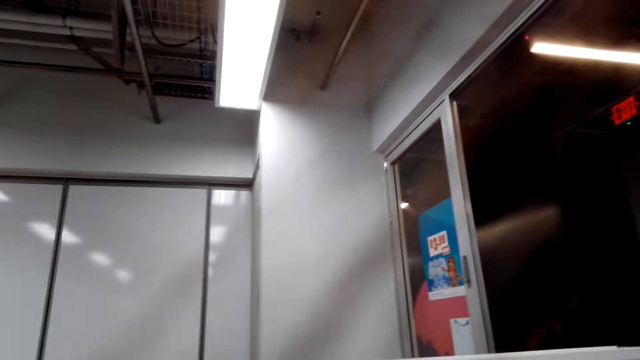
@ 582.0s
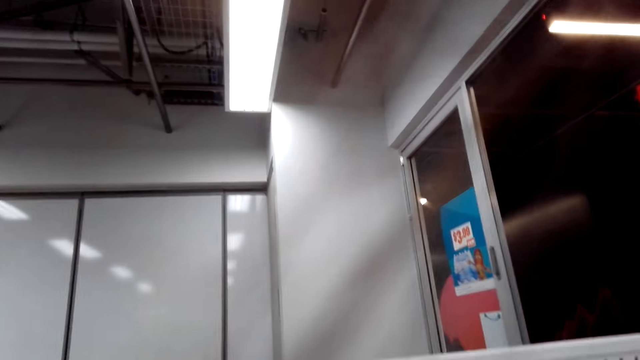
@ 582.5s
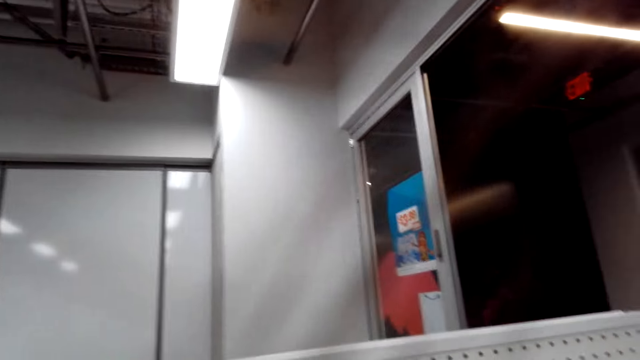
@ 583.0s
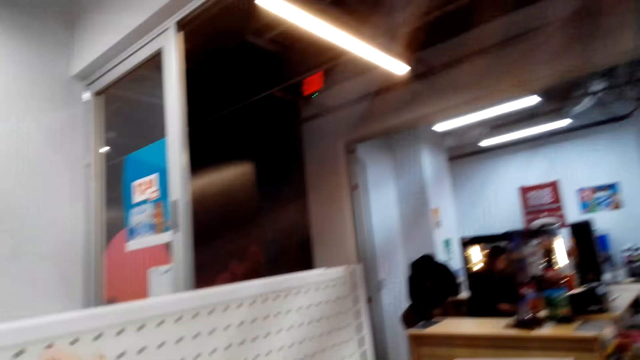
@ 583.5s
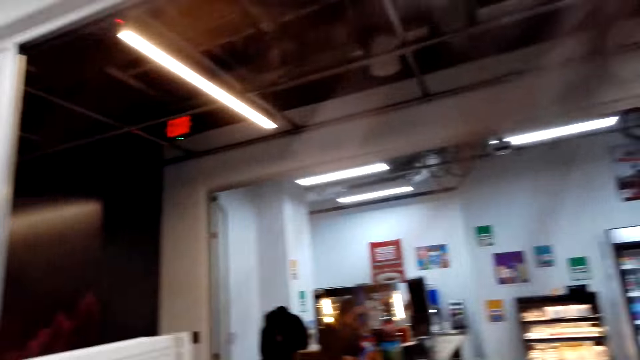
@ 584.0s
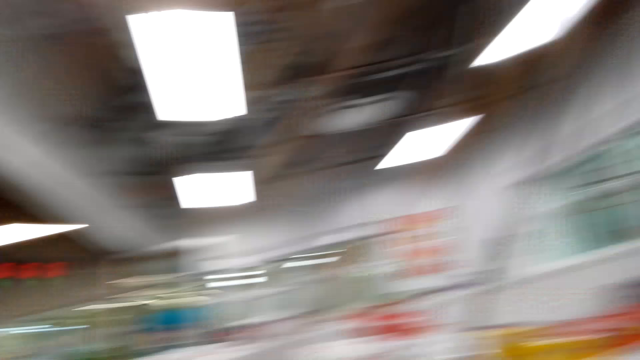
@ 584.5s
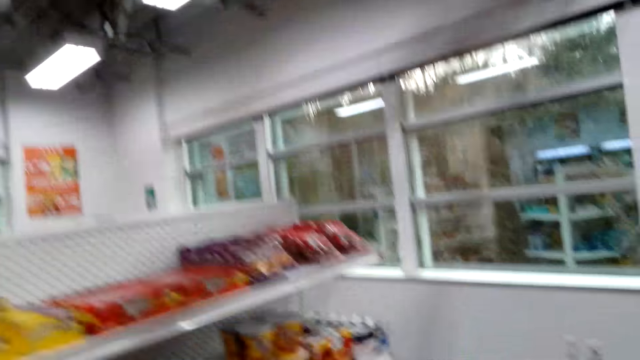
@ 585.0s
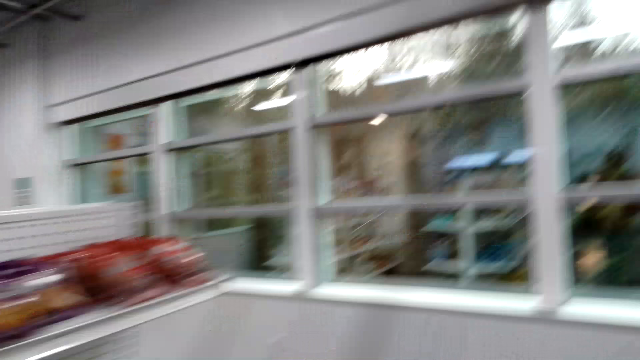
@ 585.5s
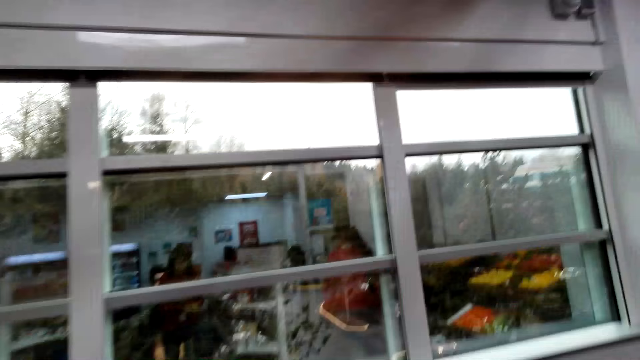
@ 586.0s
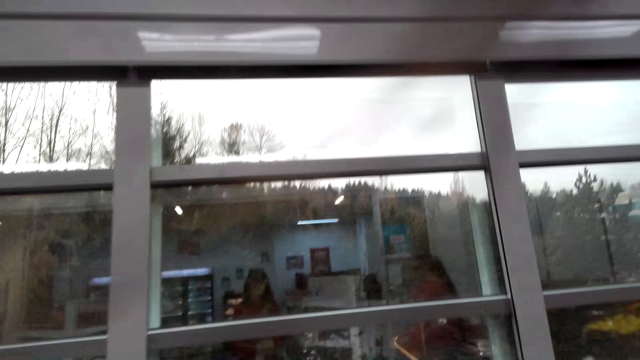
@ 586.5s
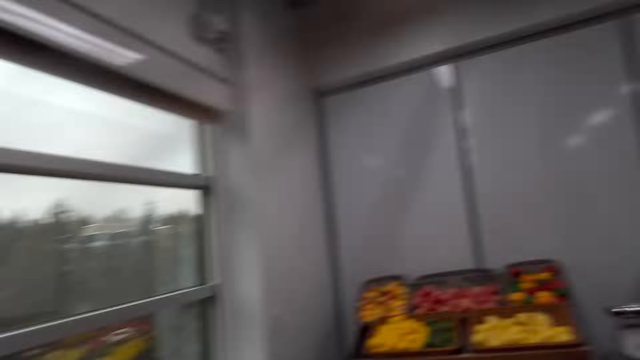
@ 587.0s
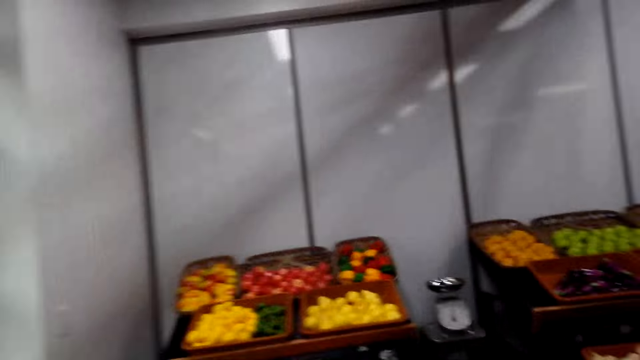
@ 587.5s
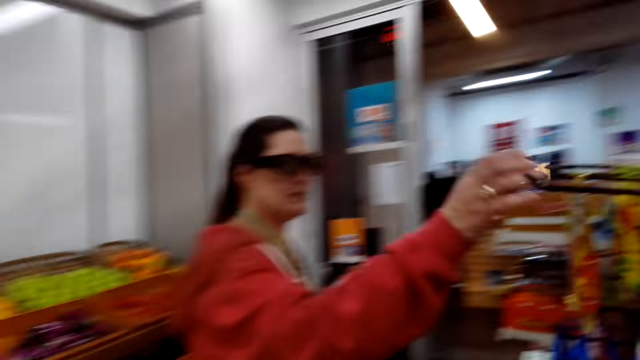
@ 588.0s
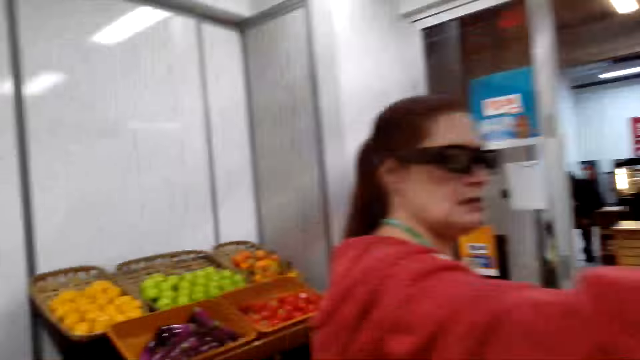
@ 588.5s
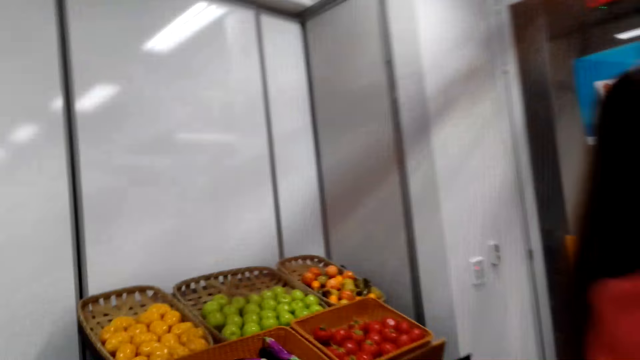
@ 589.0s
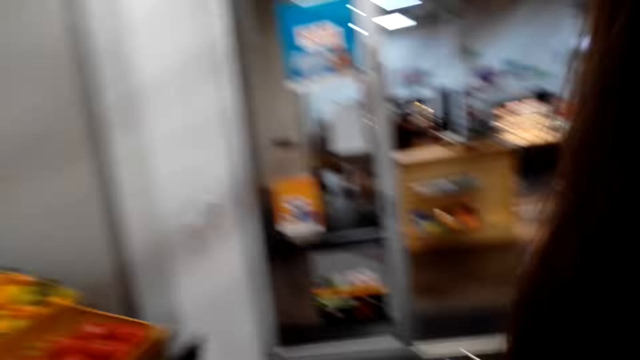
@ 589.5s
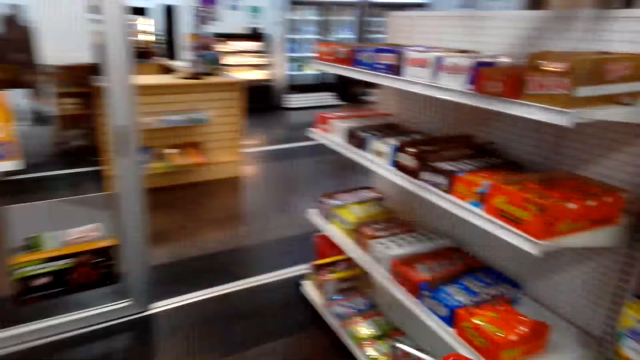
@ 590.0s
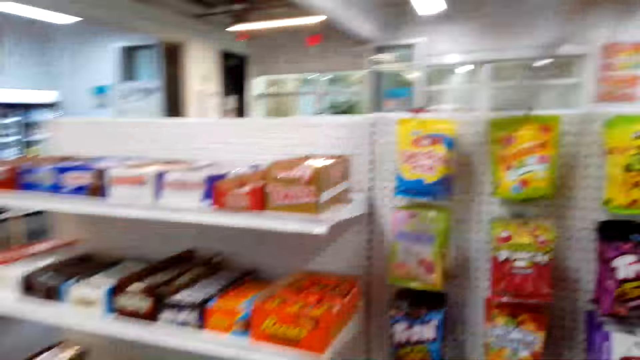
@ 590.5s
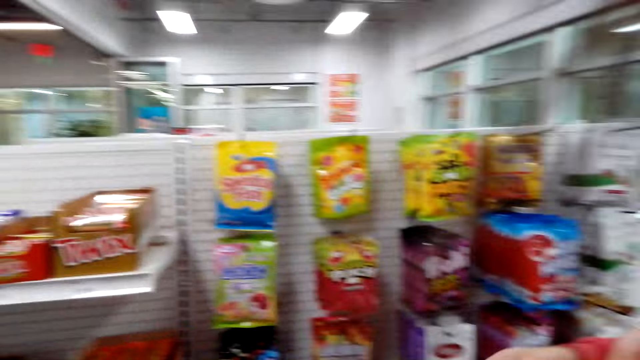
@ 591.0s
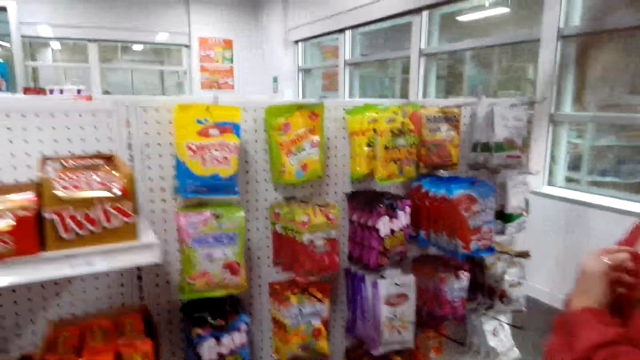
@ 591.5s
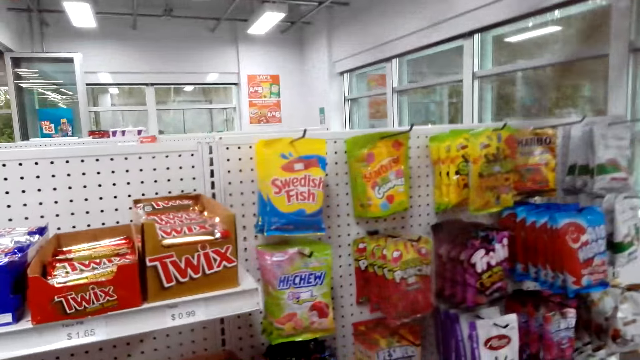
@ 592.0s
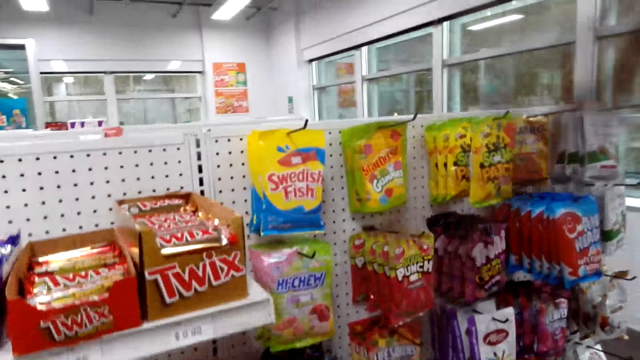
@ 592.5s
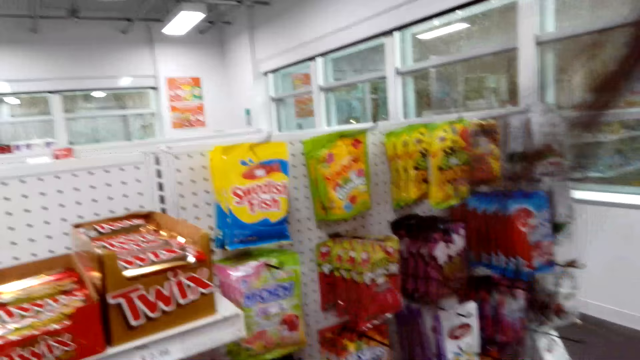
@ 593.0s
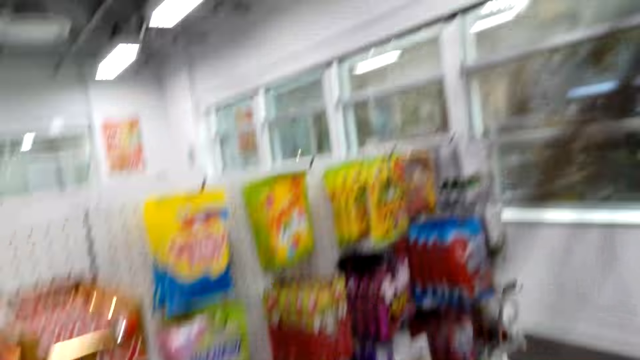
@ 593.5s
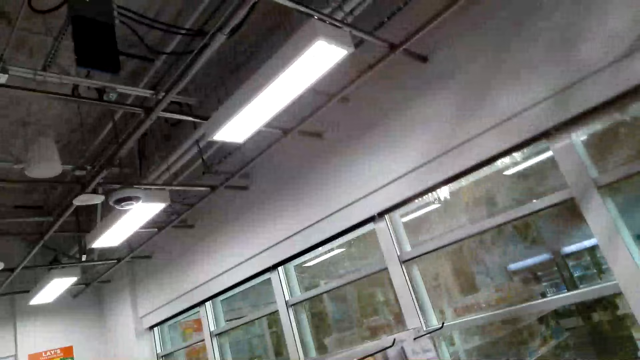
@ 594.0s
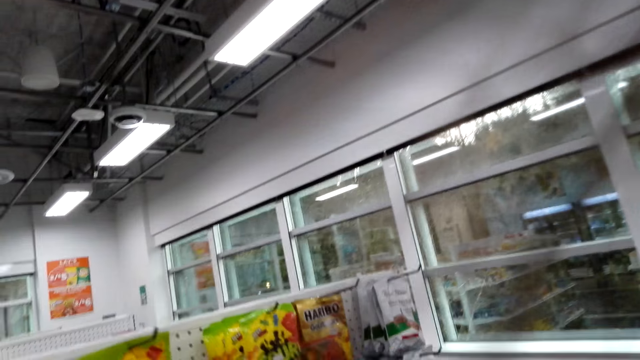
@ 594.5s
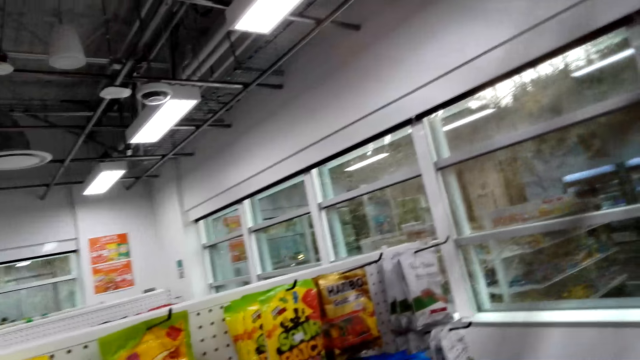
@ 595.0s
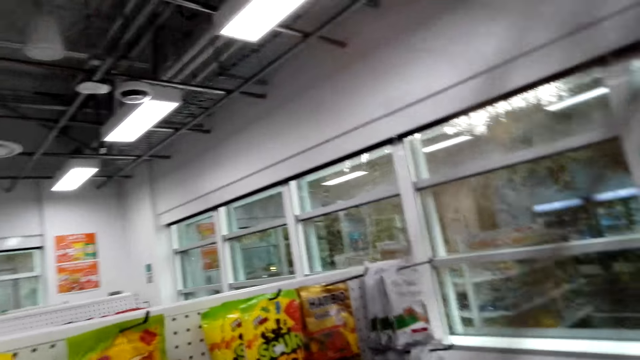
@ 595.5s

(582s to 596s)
The camera wearer picks up something. They walk towards a woman. Another woman picks up something. The camera wearer inspects the racks. They talk to the first woman.

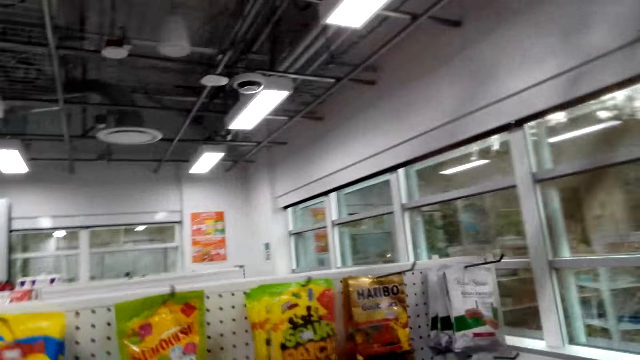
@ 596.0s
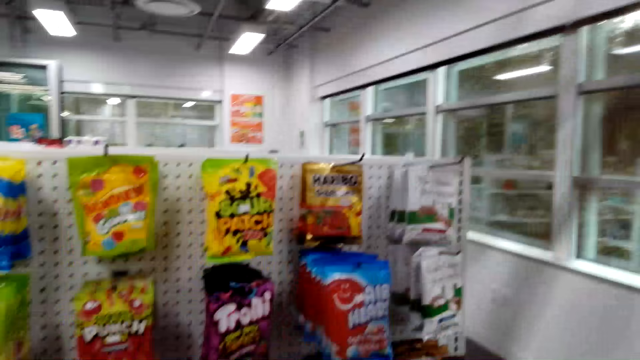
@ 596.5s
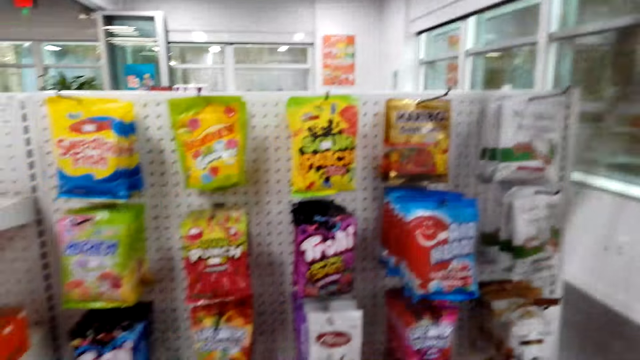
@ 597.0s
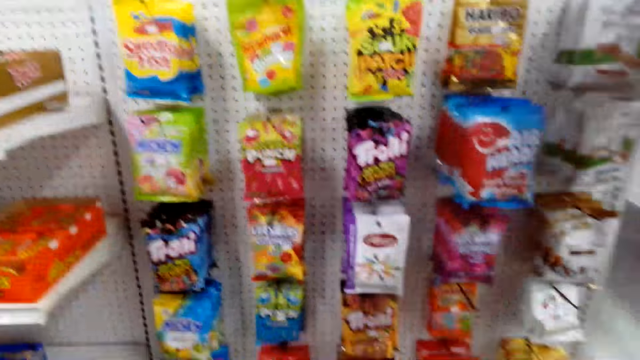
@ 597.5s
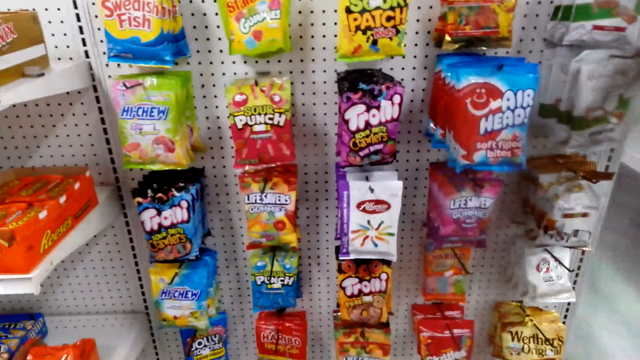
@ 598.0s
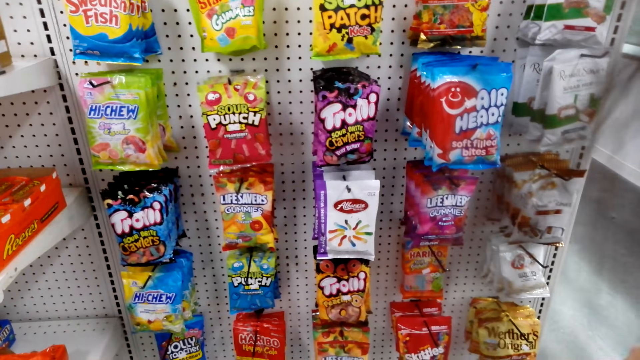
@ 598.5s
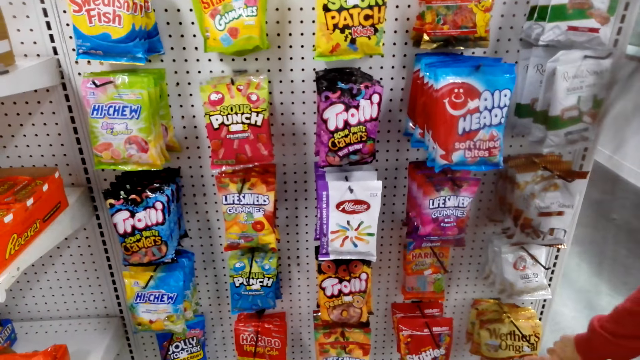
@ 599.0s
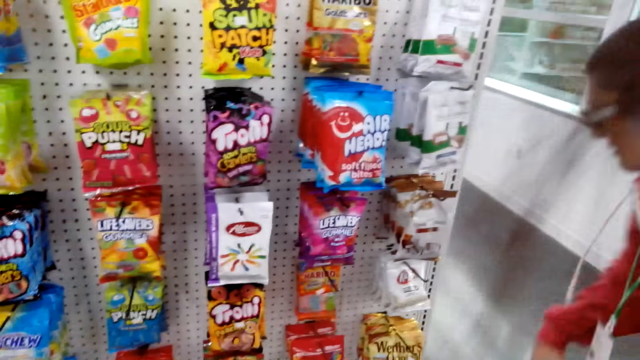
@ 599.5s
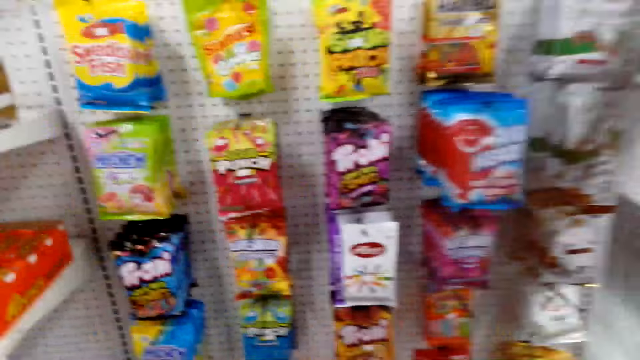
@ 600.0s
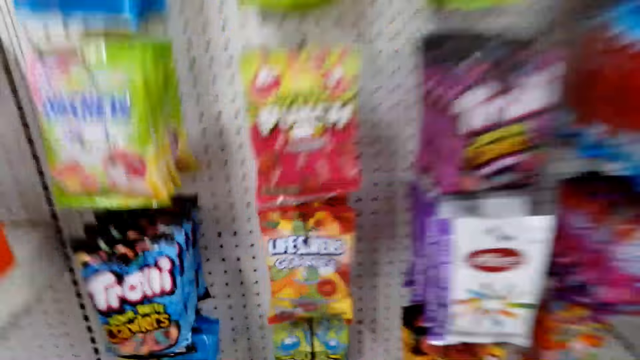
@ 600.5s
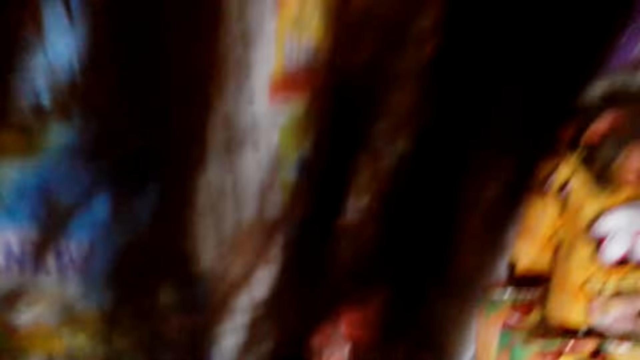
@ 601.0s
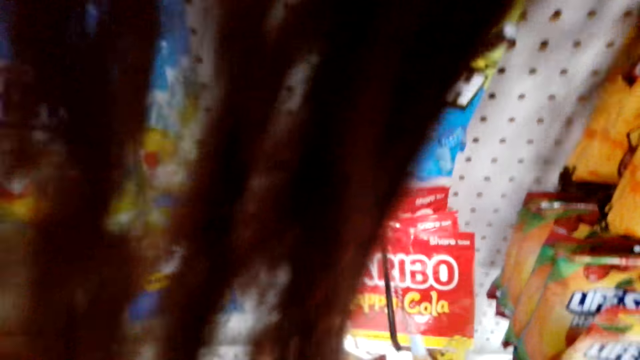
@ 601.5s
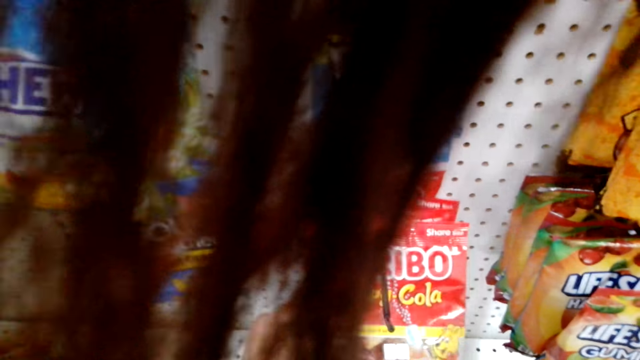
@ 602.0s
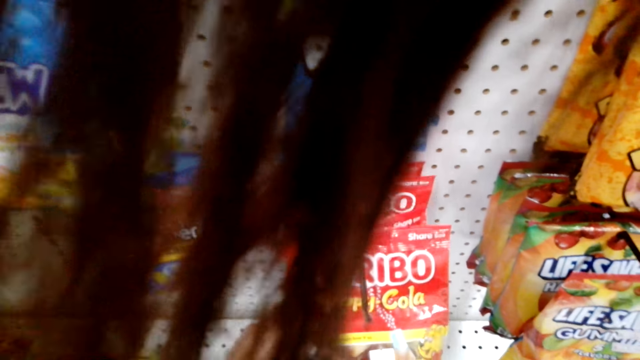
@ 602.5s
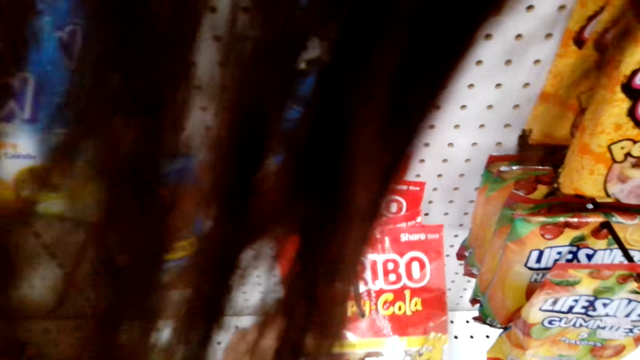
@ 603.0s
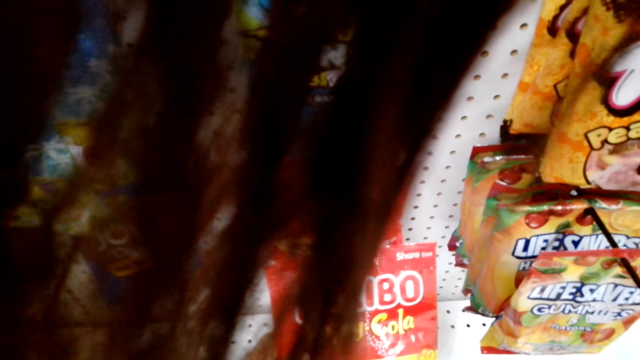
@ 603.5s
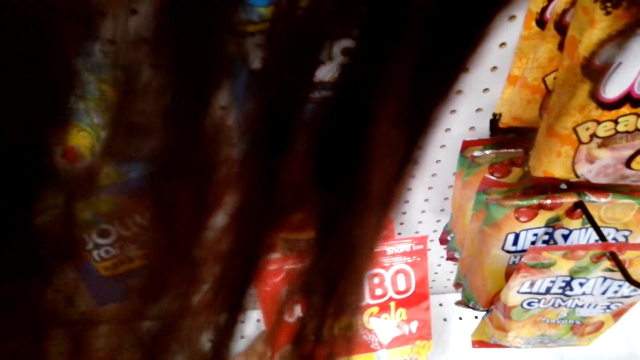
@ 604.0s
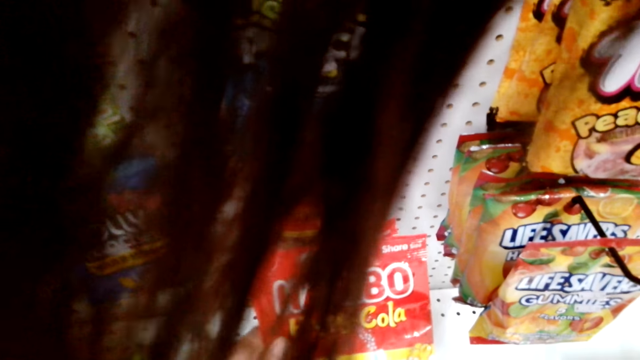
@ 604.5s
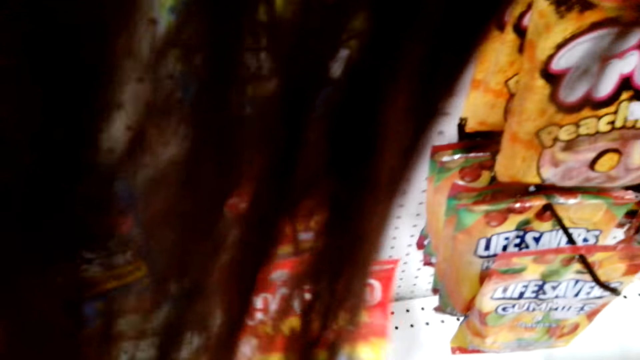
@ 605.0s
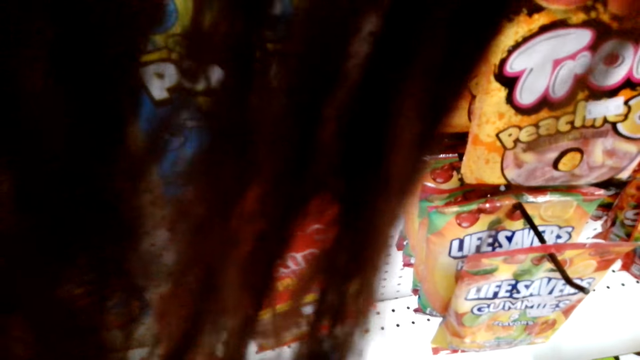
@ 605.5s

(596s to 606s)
The camera wearer inspects the racks. They touch something. They talk to a woman.
